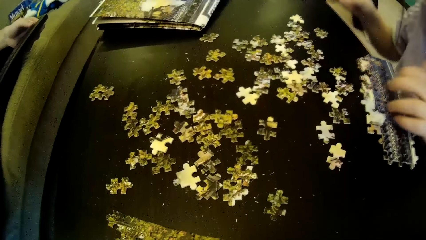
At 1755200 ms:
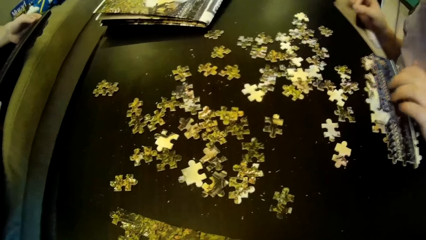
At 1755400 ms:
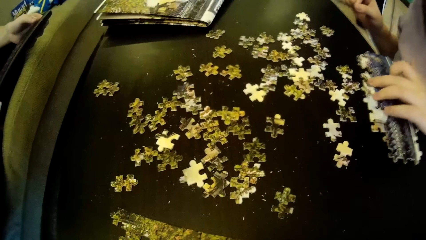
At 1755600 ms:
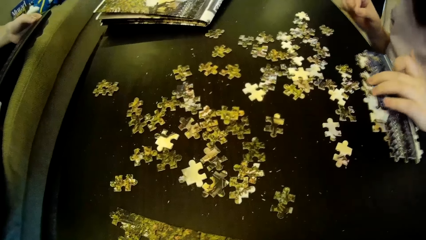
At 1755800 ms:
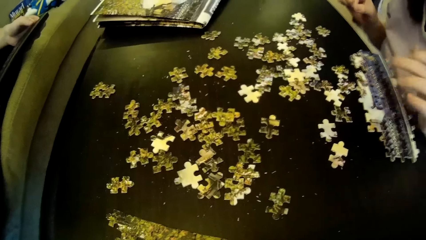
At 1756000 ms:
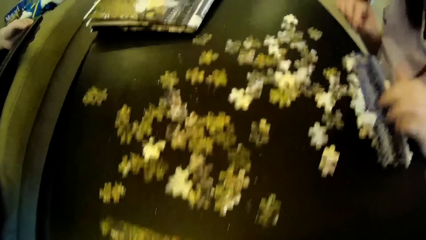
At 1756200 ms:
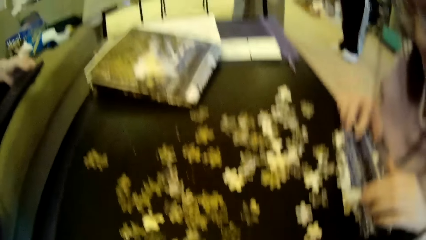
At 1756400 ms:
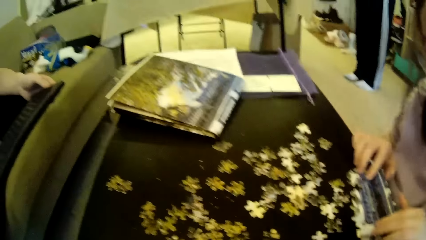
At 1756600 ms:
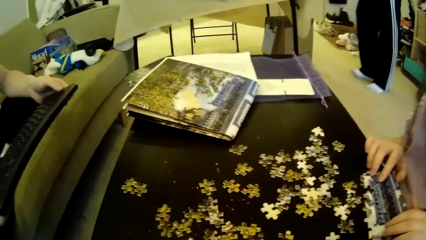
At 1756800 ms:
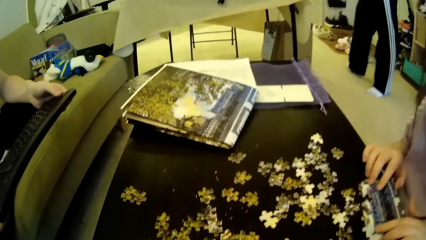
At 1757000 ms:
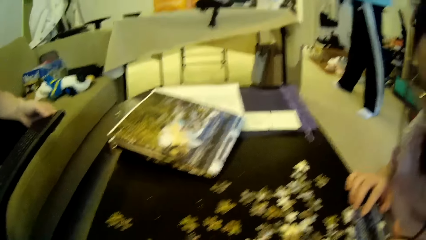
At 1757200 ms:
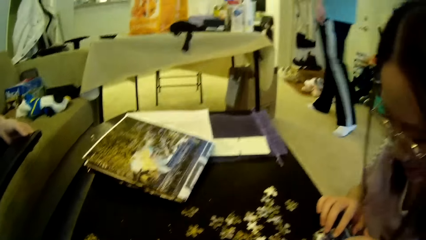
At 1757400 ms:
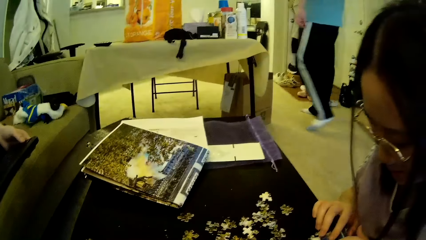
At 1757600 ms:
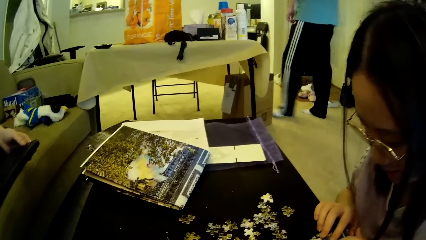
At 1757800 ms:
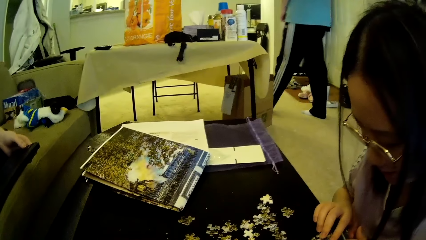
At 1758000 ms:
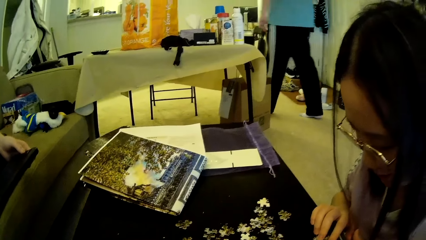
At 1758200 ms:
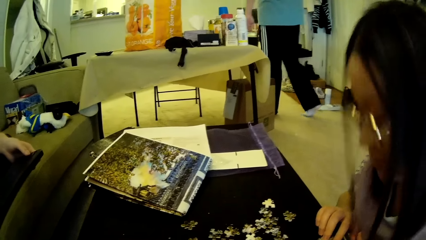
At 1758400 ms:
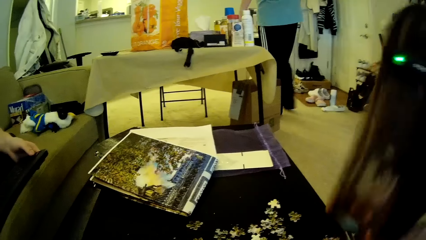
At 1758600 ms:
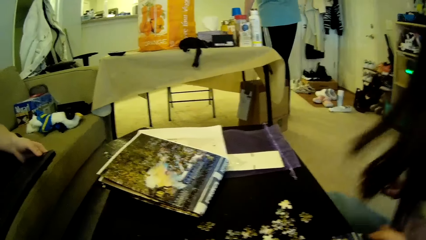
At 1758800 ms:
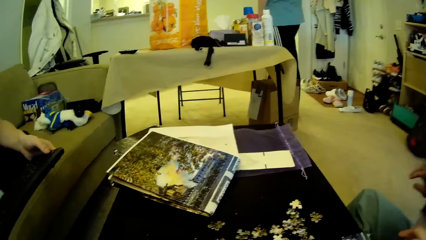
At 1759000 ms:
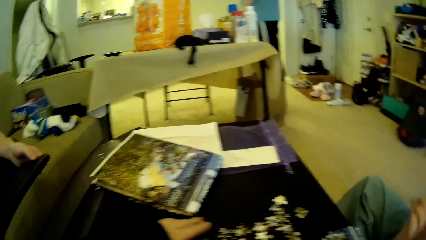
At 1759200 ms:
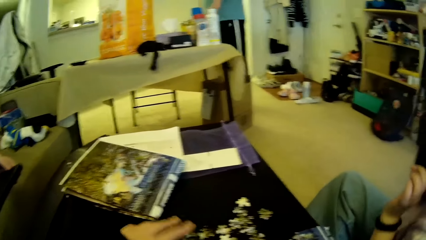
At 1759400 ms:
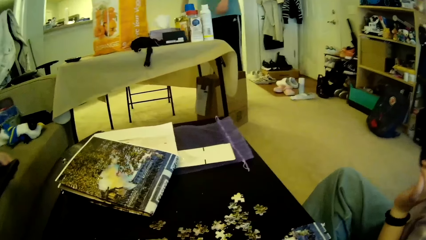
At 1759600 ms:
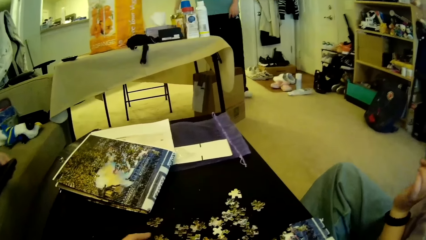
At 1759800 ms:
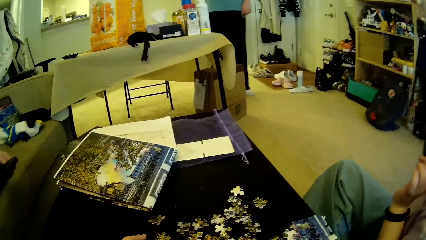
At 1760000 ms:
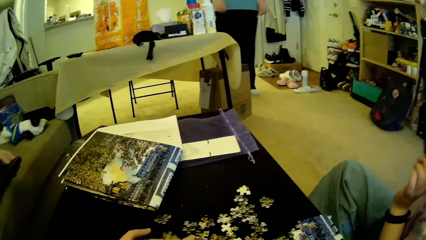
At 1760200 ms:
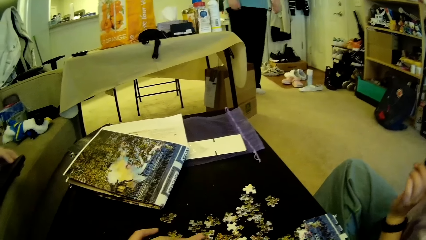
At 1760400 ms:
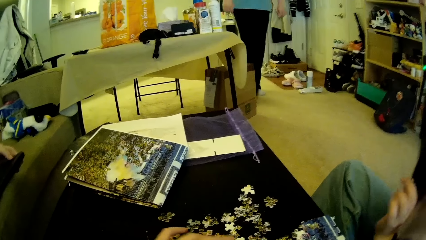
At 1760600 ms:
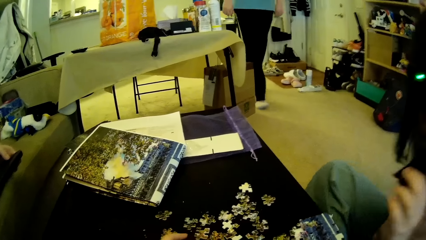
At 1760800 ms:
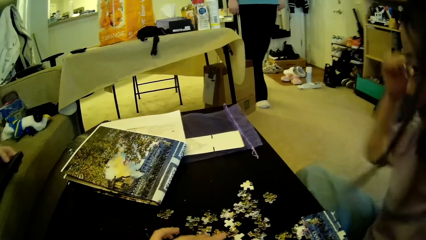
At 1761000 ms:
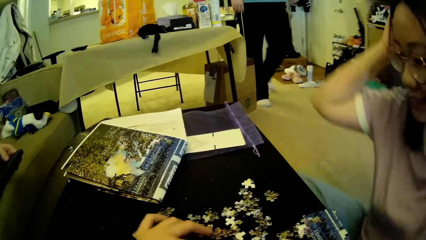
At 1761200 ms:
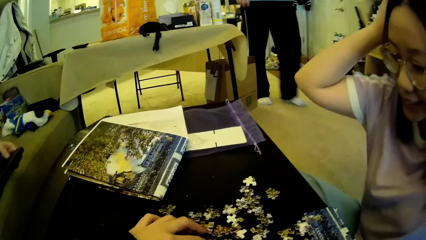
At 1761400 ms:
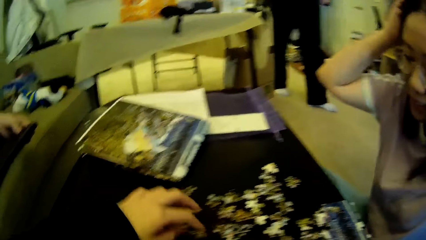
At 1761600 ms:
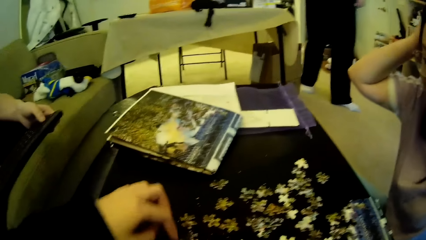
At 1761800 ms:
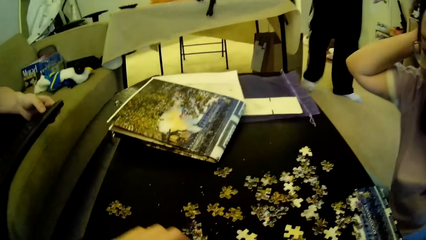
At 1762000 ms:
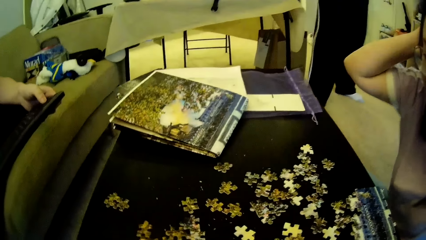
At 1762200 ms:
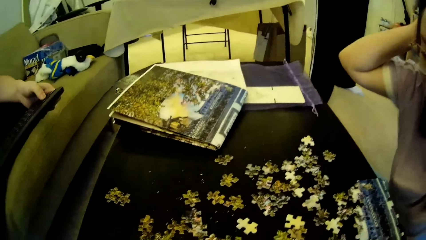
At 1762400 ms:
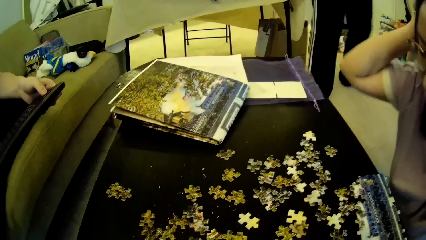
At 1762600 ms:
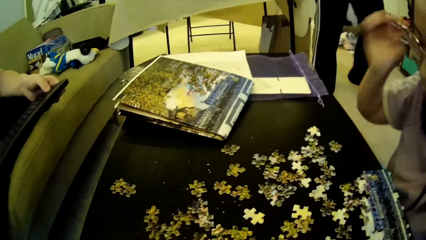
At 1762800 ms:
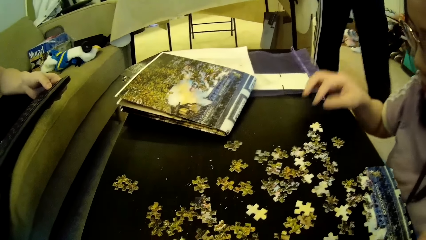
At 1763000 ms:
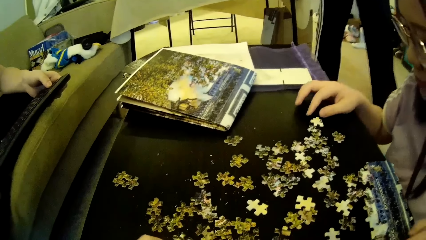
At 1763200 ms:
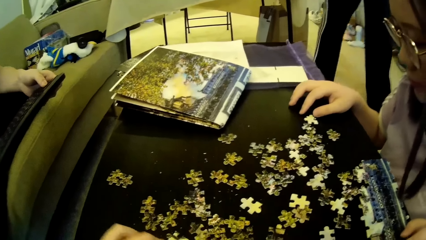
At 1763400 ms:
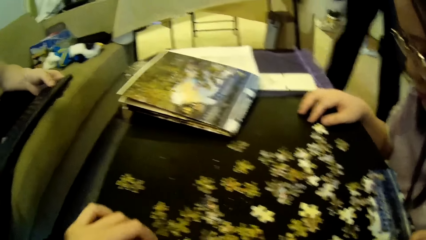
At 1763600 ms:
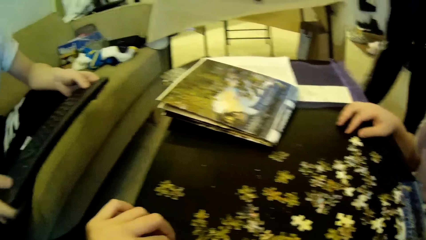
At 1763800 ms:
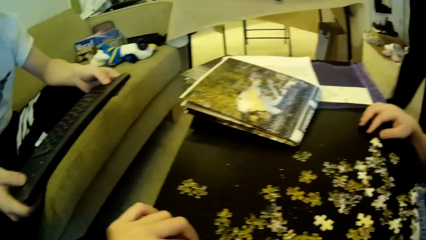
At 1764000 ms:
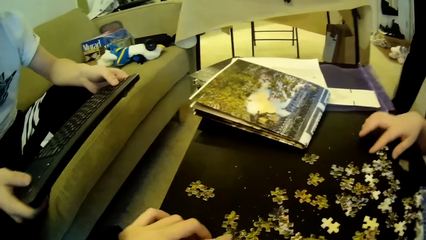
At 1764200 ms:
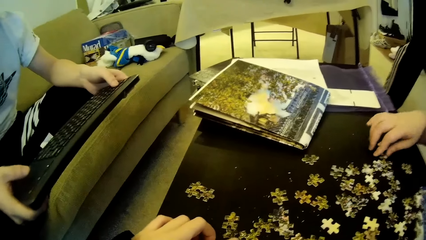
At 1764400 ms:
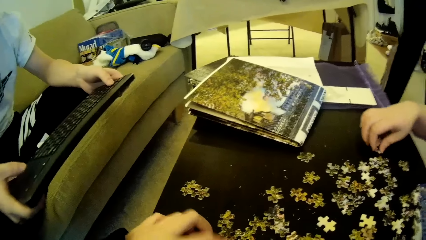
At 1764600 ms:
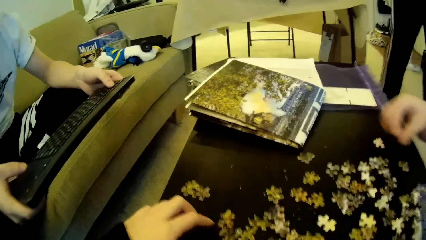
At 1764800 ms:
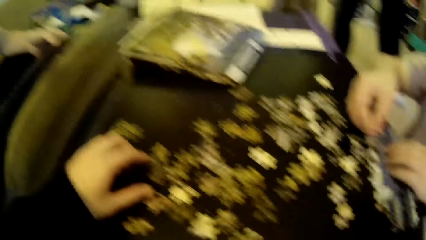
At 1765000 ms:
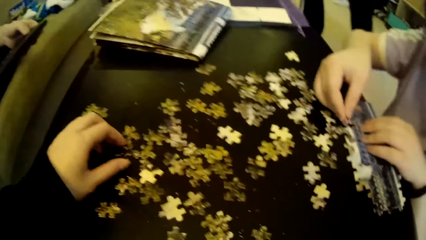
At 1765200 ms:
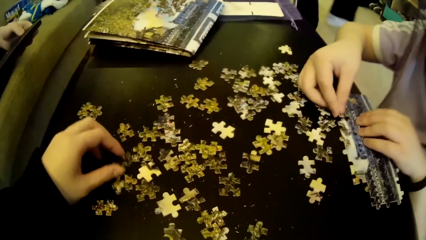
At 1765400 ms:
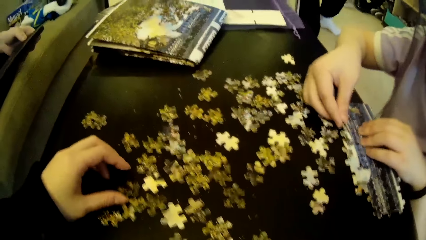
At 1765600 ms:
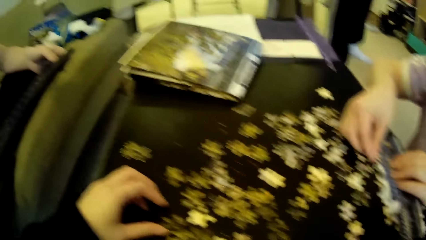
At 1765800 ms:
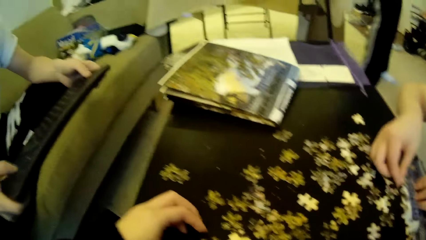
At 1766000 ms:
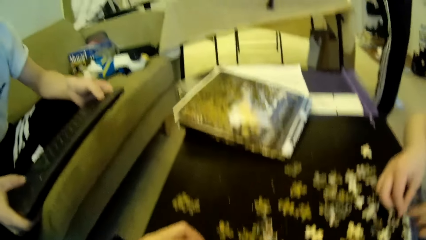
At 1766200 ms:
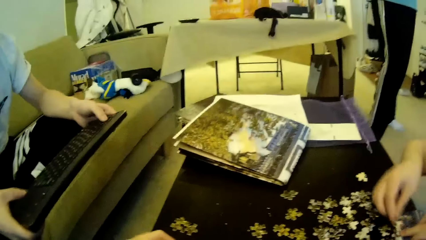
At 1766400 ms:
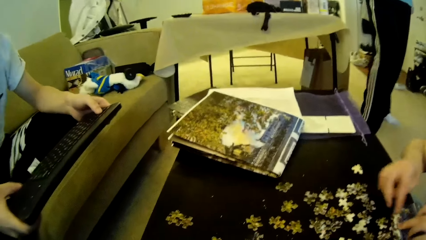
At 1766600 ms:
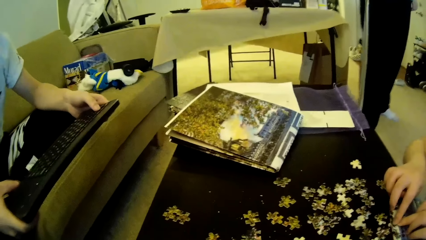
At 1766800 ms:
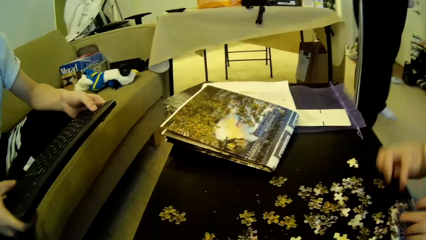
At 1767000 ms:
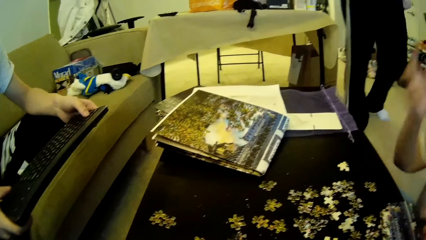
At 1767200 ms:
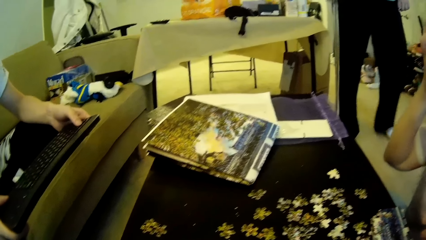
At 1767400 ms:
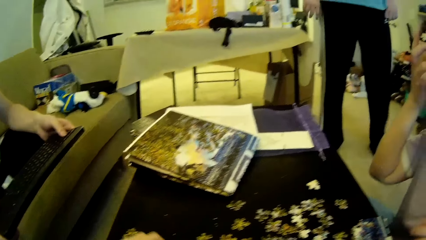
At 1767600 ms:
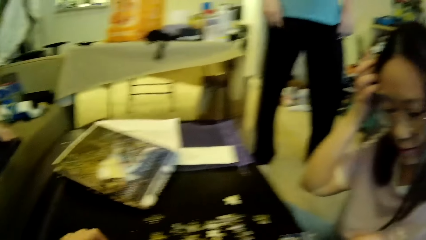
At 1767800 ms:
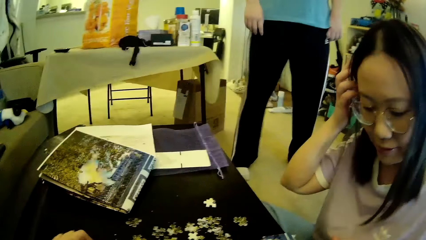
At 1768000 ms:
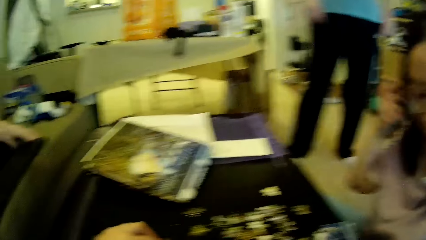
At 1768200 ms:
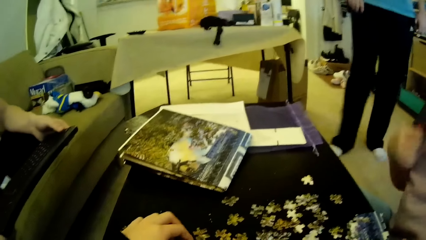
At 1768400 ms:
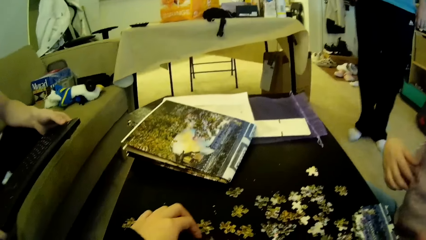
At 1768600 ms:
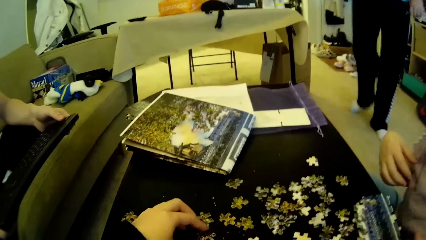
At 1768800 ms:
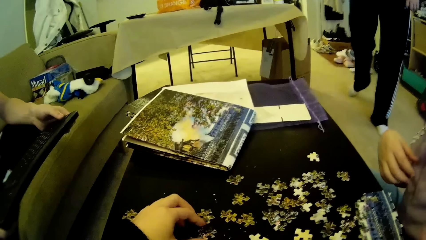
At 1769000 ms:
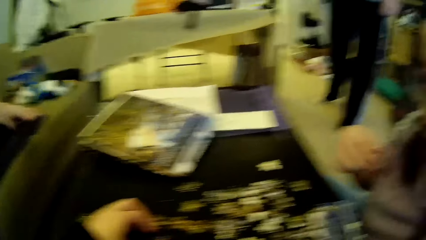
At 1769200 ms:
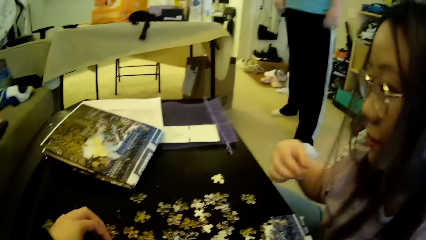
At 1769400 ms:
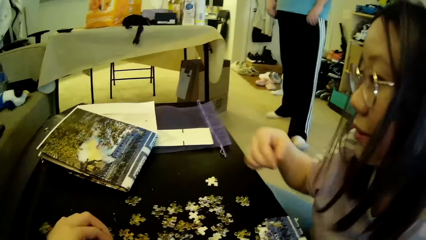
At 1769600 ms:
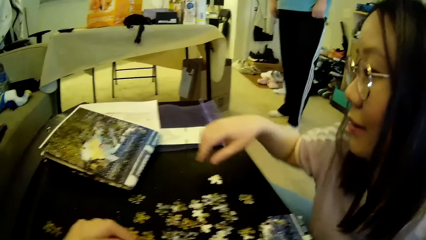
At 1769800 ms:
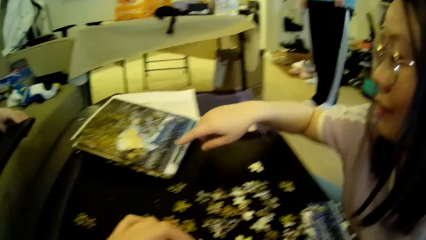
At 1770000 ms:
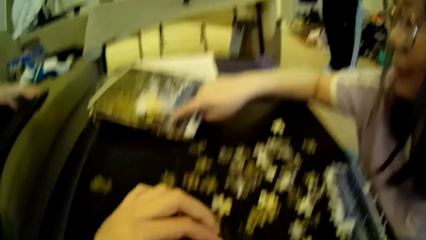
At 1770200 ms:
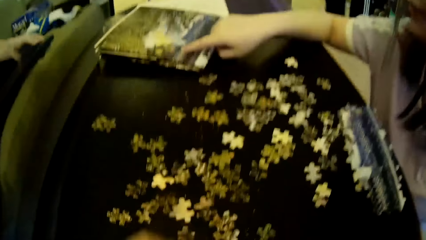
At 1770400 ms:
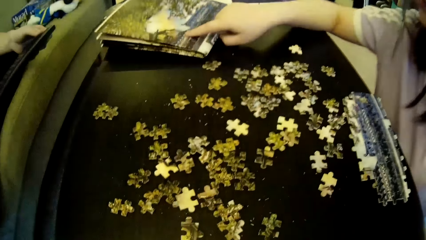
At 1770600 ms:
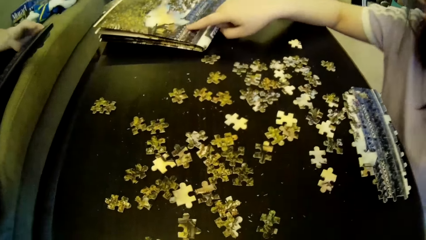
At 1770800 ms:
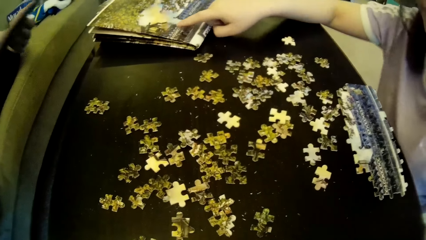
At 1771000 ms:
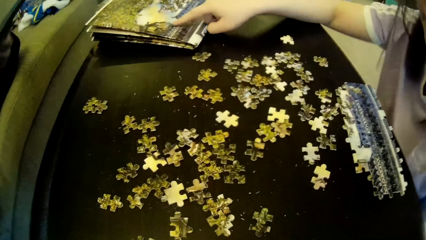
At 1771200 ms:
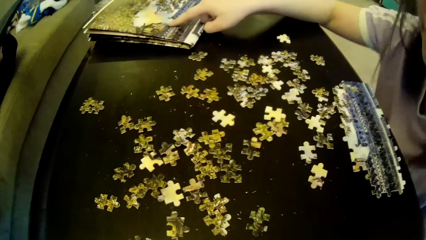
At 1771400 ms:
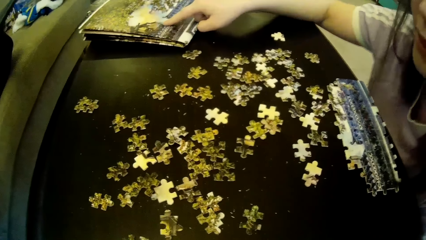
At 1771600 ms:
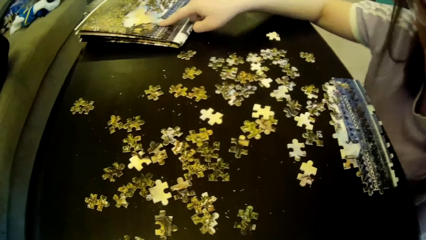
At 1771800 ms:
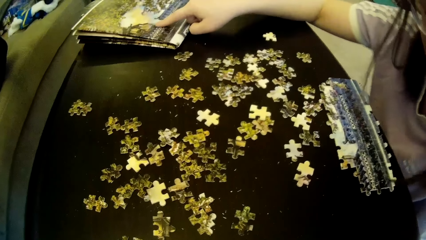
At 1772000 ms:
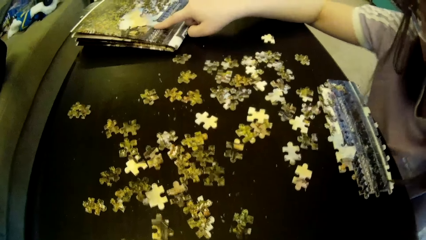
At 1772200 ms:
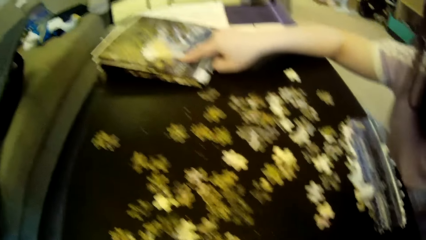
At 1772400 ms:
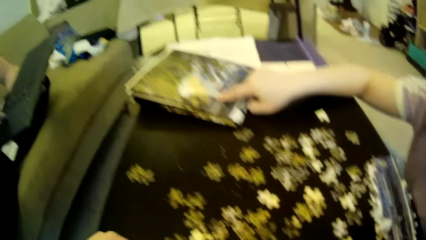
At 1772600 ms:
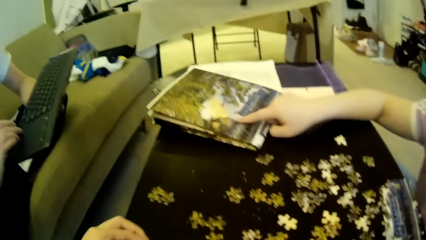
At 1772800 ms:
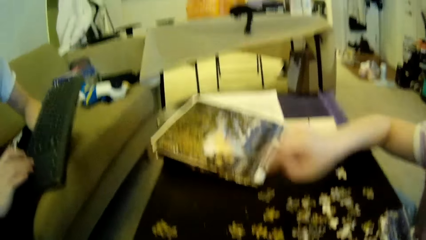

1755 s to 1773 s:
A lady moves the hands. A man steps forward. The lady looks around. The man steps forward. The lady adjusts her hair. The camera wearer moves the hand. The man moves the legs. The lady picks up a puzzle piece or model piece on the table and fixes the puzzle piece to a puzzle pattern. The camera wearer moves the model pieces. The lady touches the hair. The lady adjusts her hair. The man moves the legs. The lady points on the puzzle pattern using the right hand. The lady looks around.
